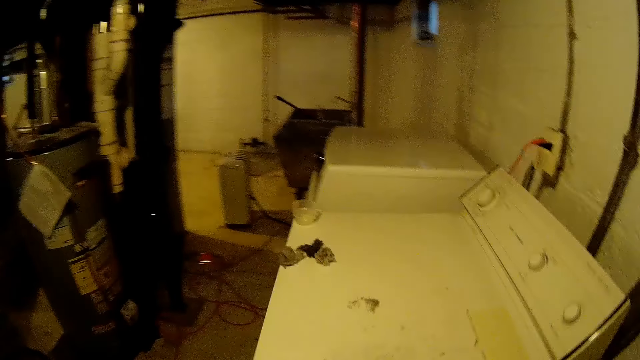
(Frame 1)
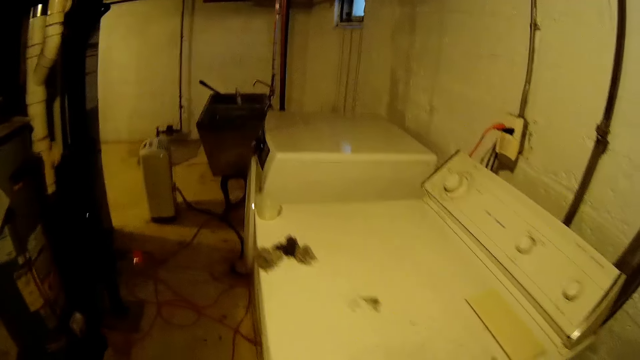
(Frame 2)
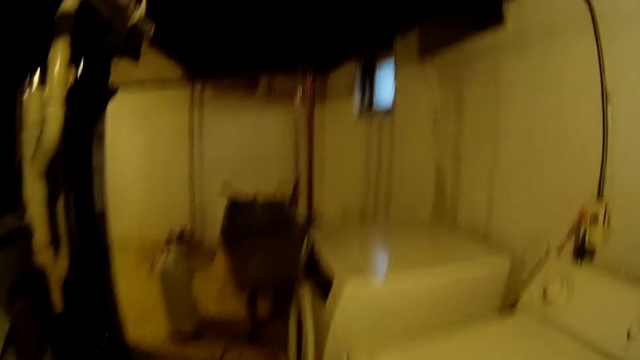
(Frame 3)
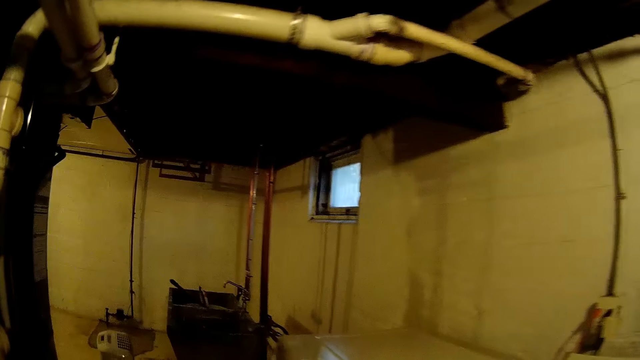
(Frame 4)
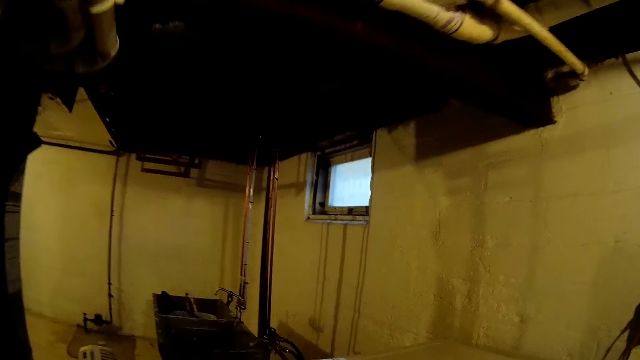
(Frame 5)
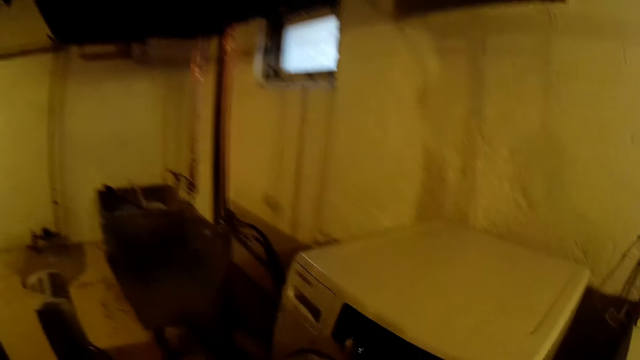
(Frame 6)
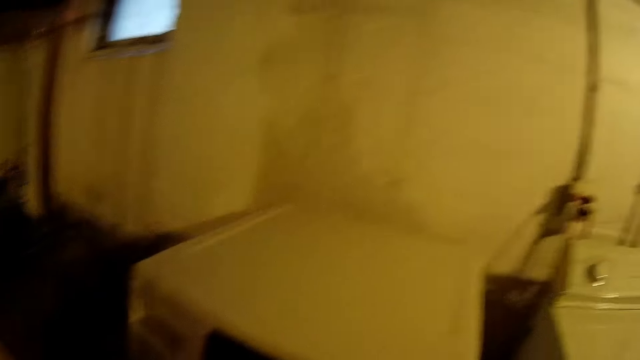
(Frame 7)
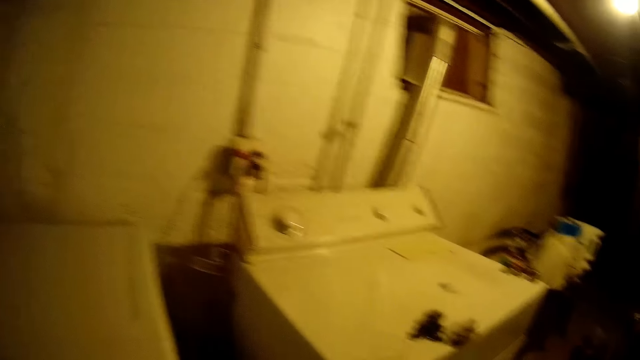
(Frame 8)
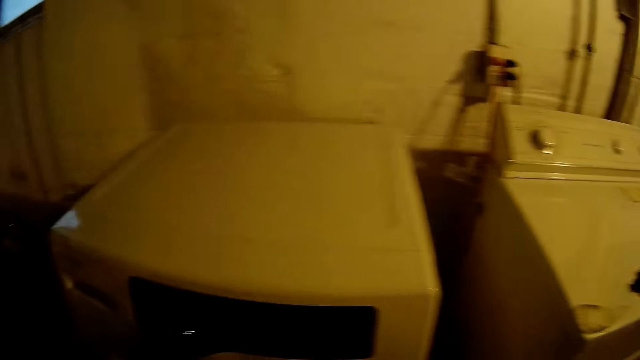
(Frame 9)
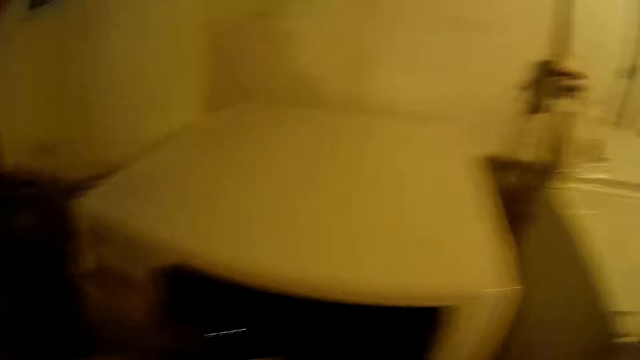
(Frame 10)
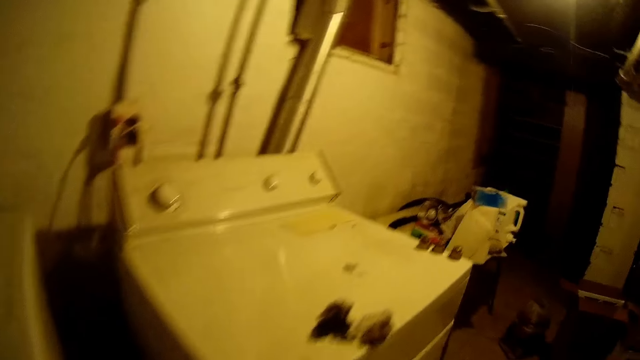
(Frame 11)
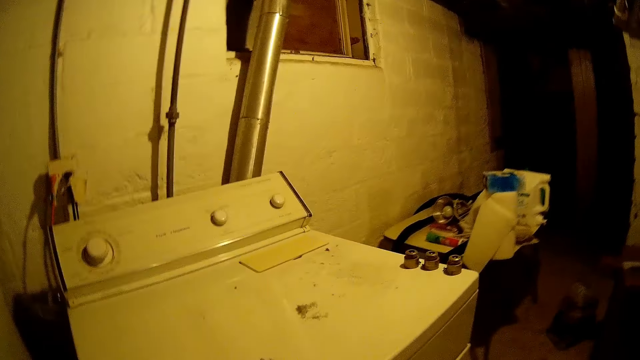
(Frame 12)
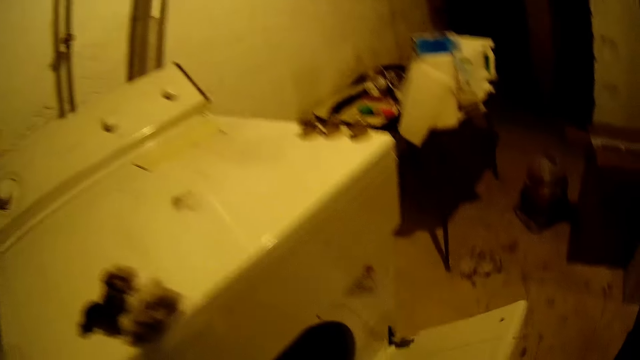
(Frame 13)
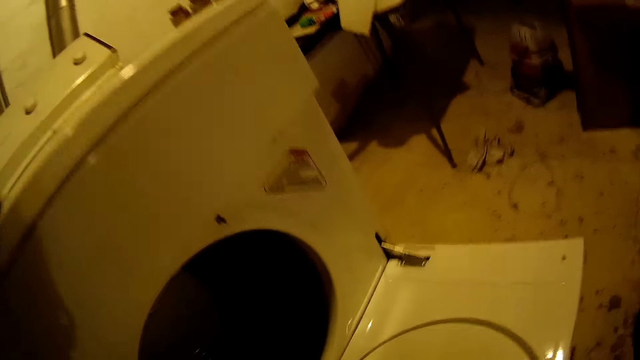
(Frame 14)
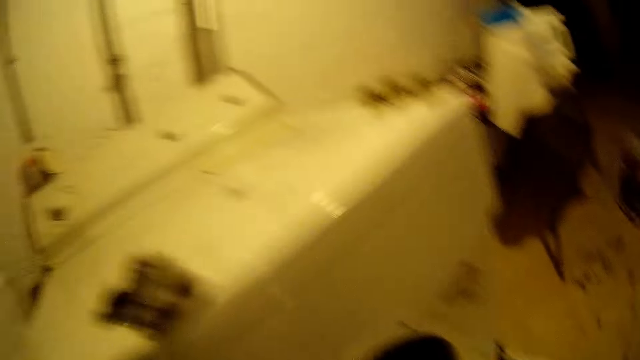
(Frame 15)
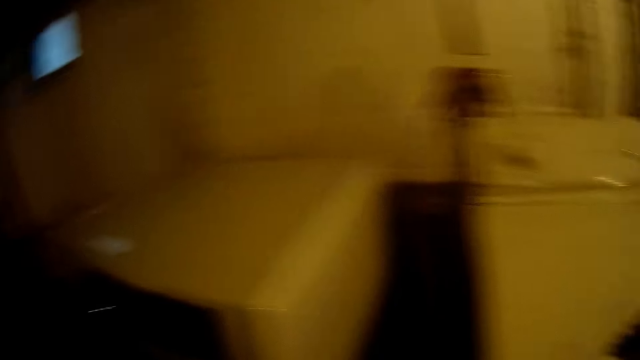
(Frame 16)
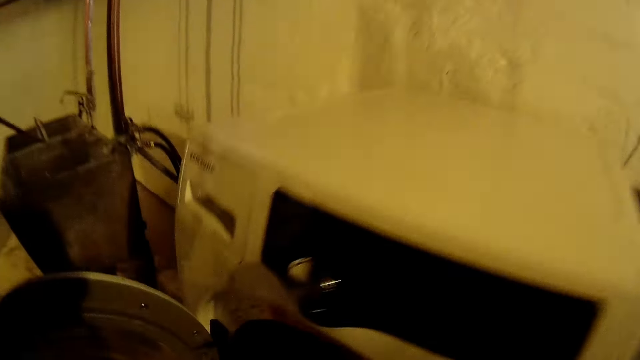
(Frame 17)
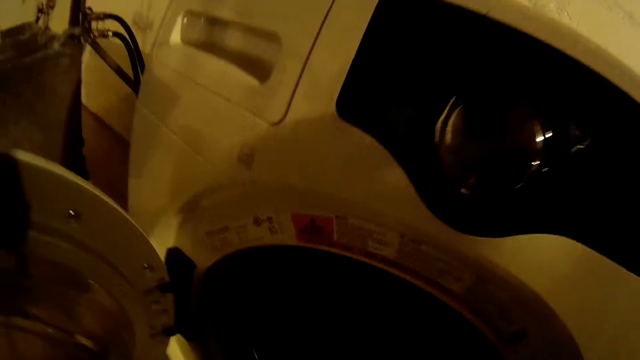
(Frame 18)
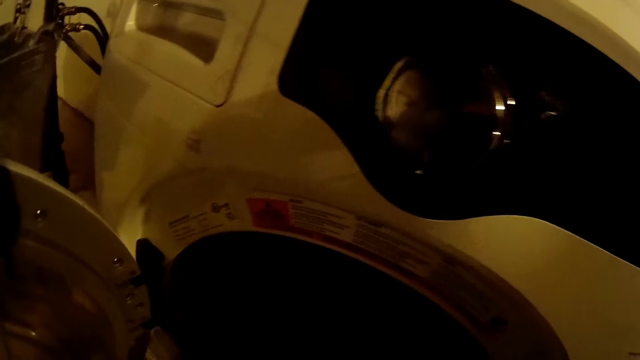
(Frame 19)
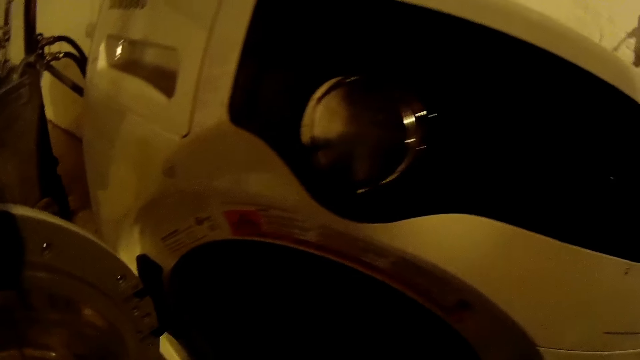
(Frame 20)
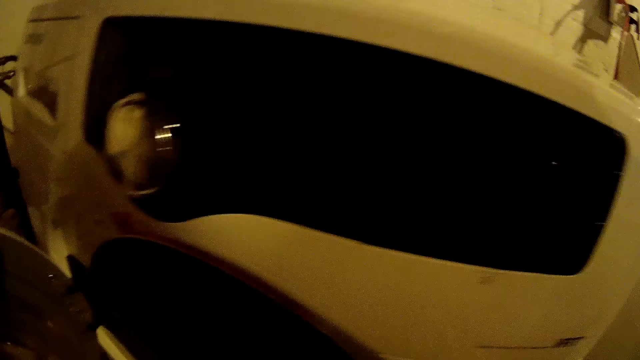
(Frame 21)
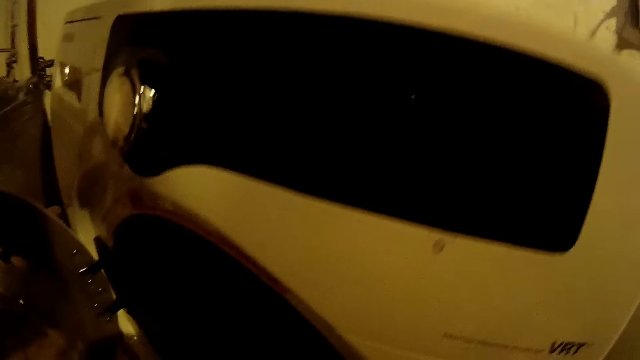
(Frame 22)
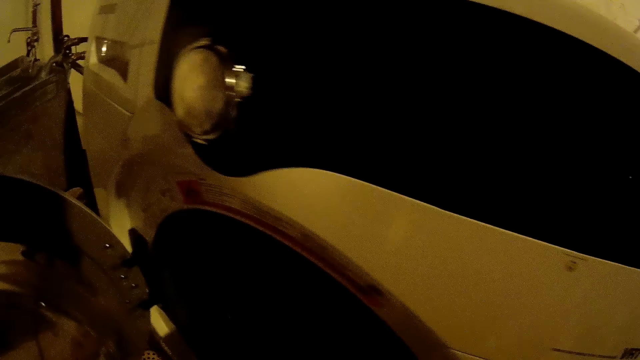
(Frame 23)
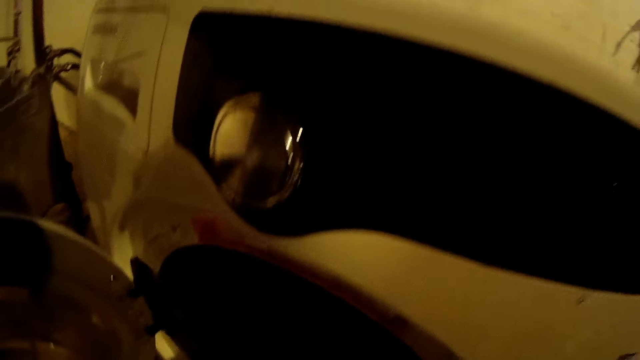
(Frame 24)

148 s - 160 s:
The camera wearer holds something. She opens a washing machine with her right hand. She looks at the washing machine.

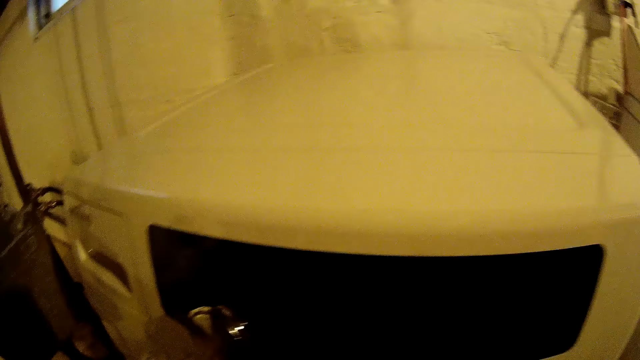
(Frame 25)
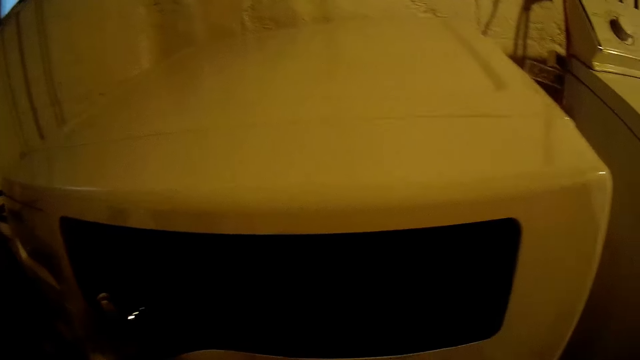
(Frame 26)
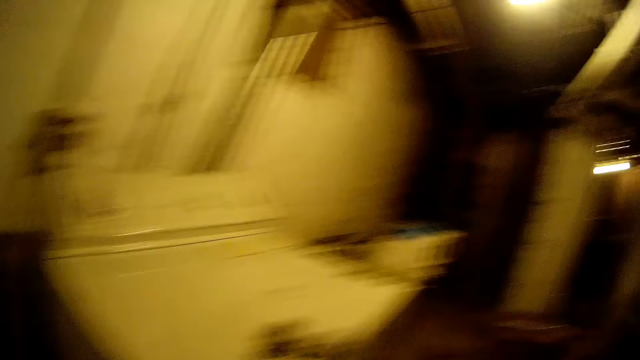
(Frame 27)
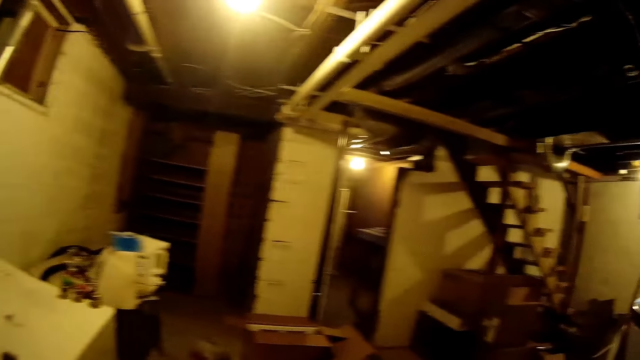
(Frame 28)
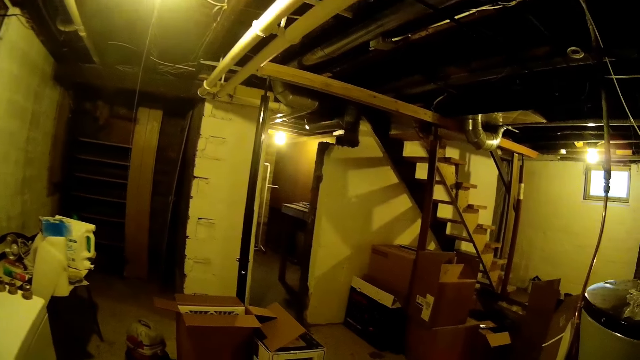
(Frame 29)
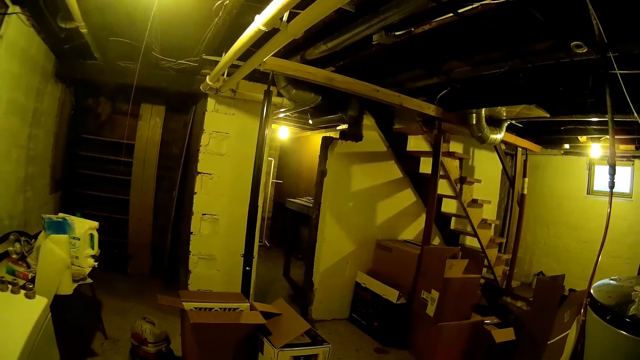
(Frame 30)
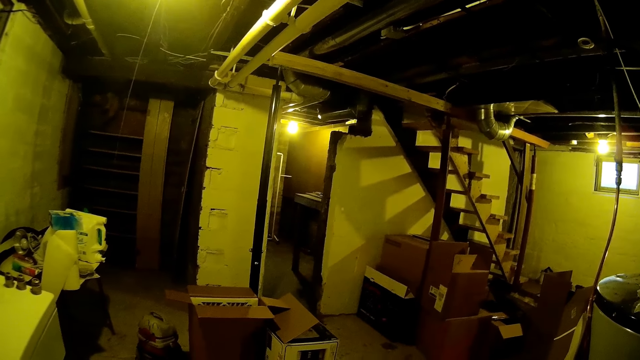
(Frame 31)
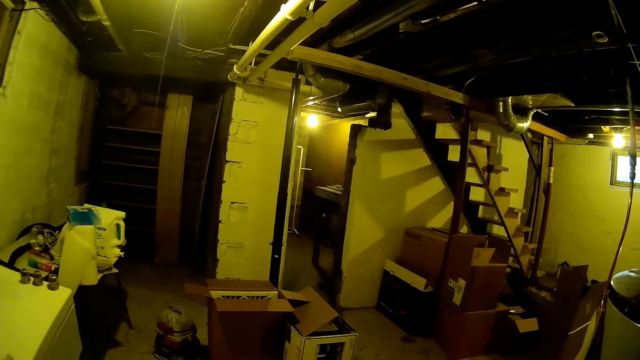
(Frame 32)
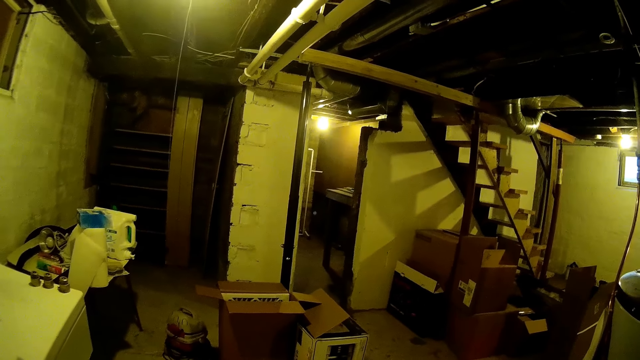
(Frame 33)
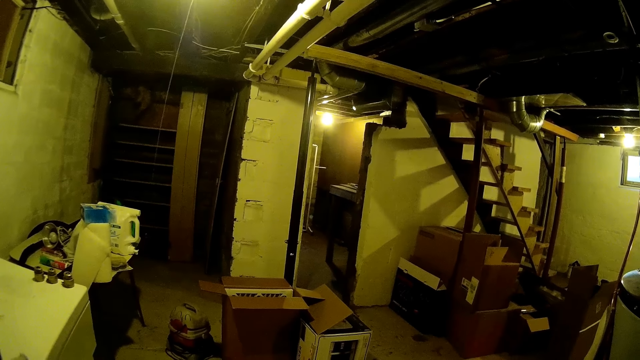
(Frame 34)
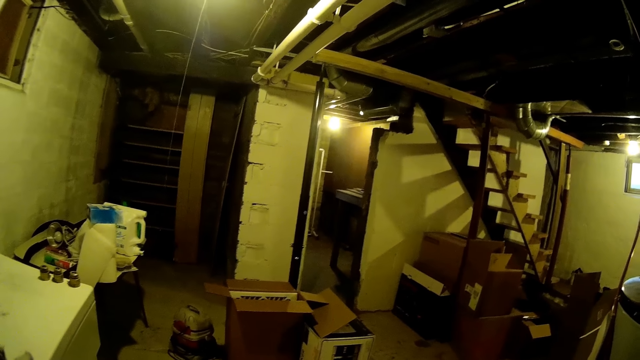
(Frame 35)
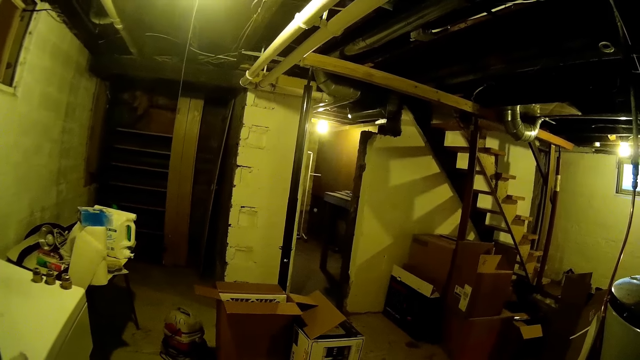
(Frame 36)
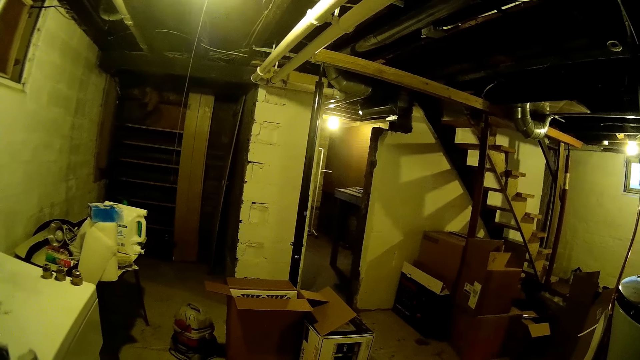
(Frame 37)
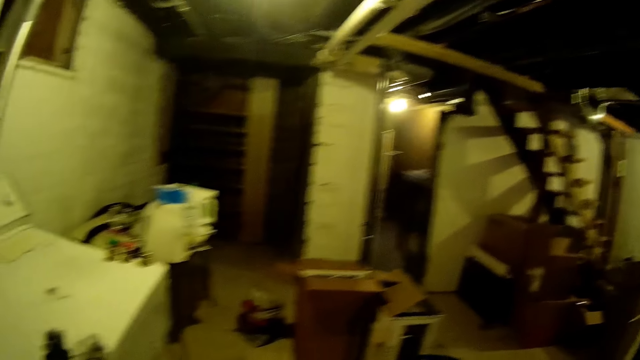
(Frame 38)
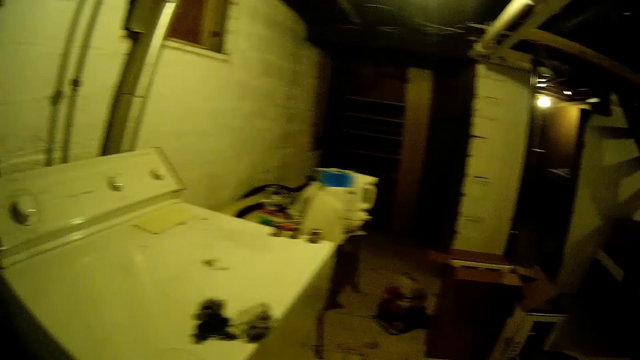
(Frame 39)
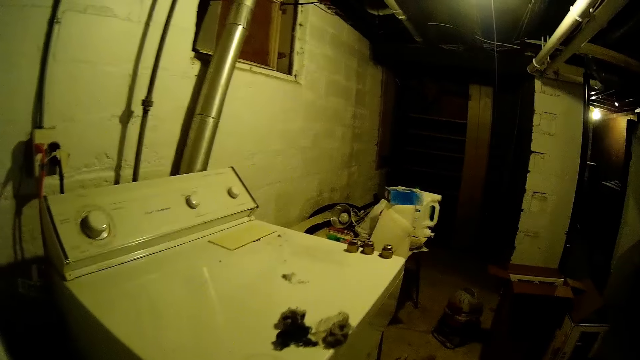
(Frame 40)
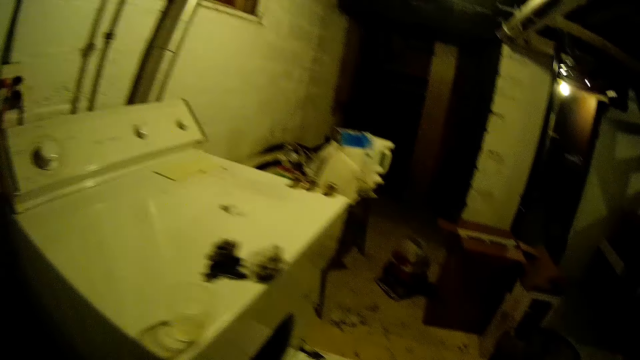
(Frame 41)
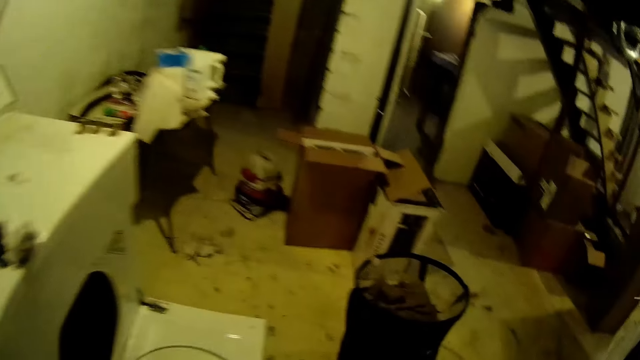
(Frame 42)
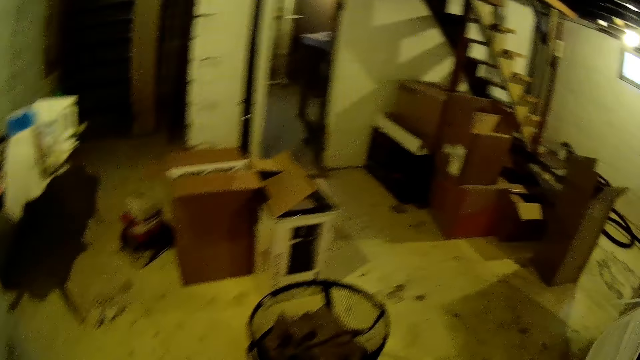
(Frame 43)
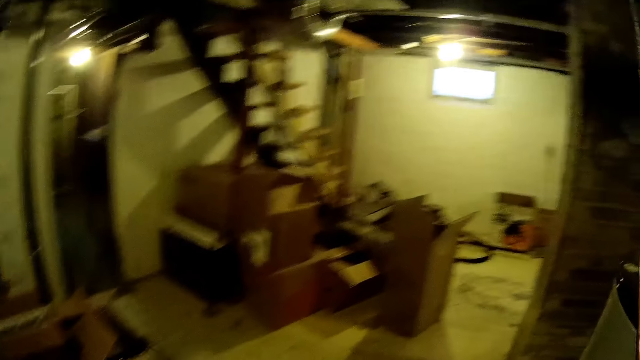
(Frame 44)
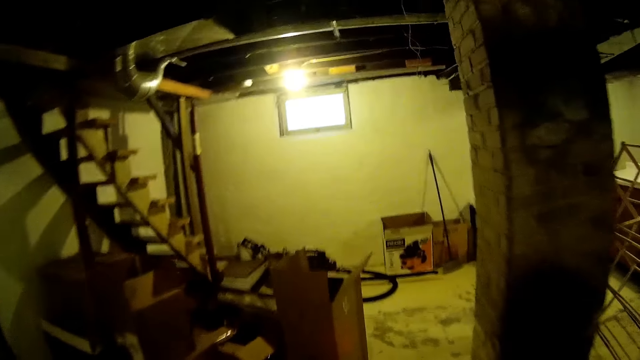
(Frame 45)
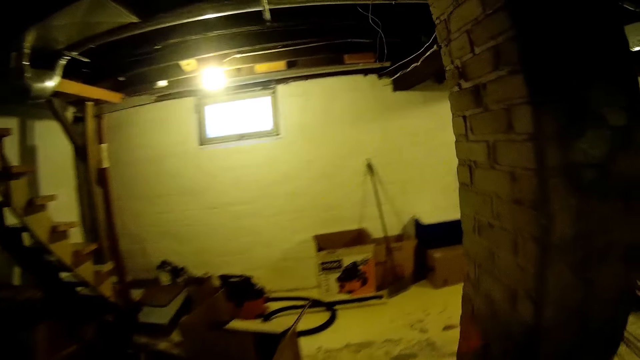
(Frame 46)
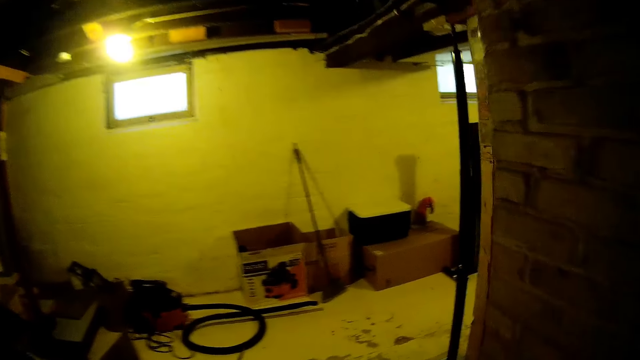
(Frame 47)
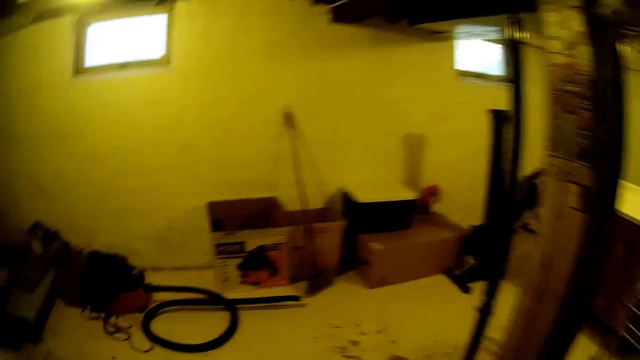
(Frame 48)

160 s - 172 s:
The camera wearer looks around. They walk around the room.
